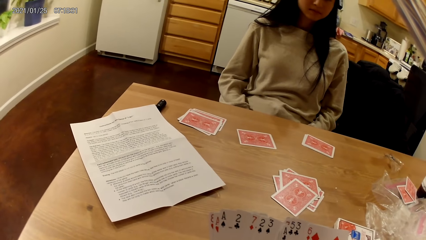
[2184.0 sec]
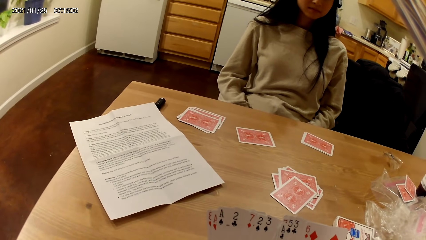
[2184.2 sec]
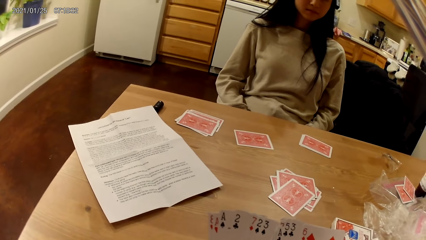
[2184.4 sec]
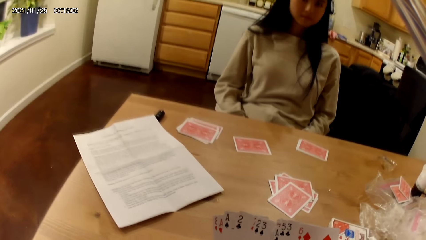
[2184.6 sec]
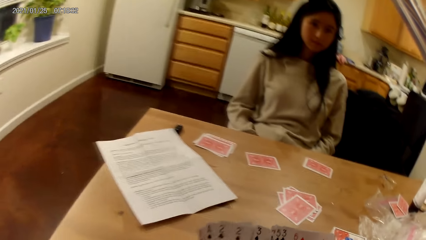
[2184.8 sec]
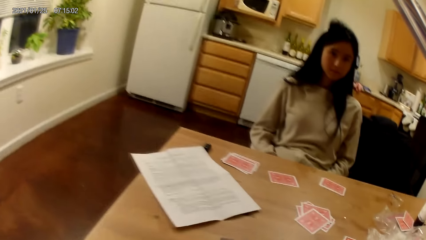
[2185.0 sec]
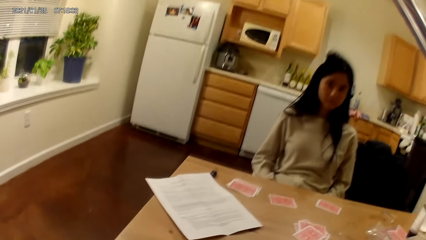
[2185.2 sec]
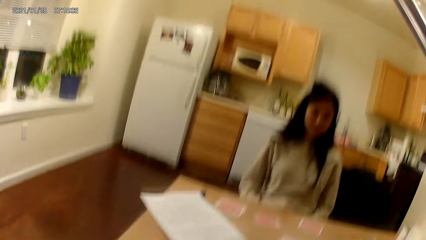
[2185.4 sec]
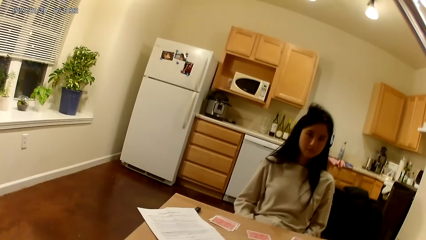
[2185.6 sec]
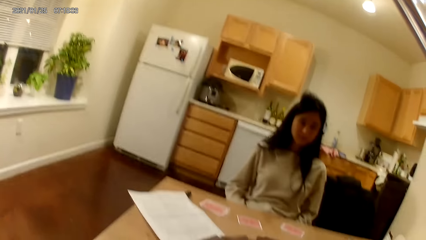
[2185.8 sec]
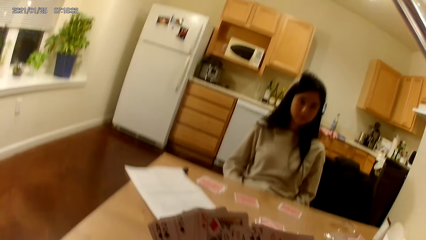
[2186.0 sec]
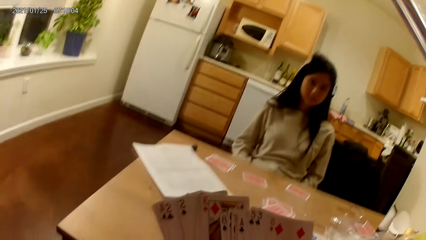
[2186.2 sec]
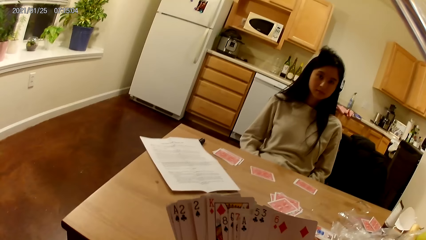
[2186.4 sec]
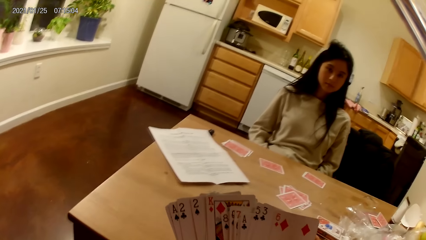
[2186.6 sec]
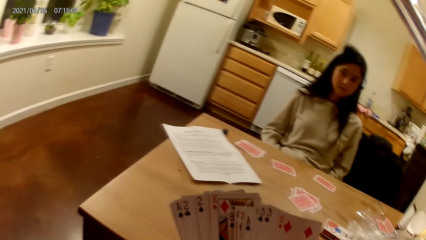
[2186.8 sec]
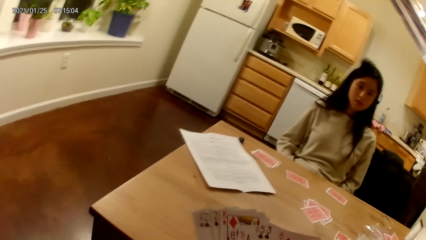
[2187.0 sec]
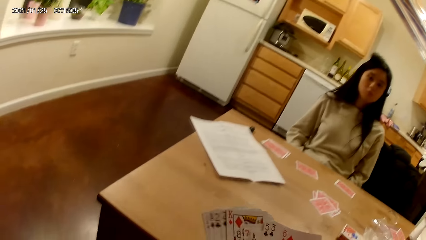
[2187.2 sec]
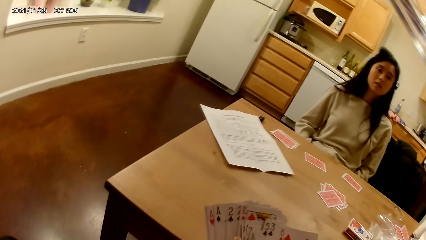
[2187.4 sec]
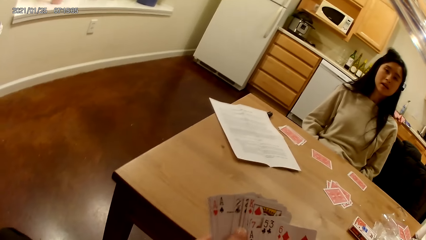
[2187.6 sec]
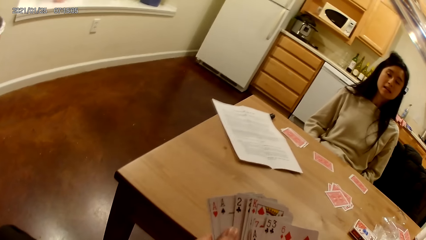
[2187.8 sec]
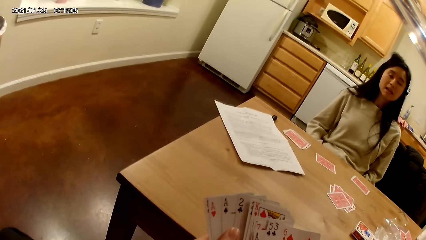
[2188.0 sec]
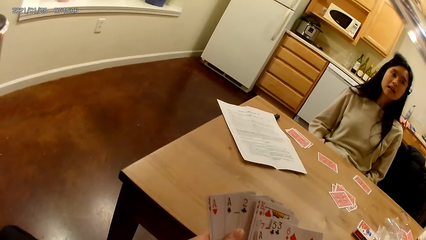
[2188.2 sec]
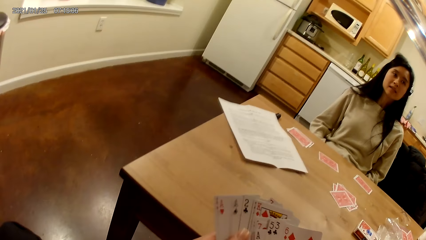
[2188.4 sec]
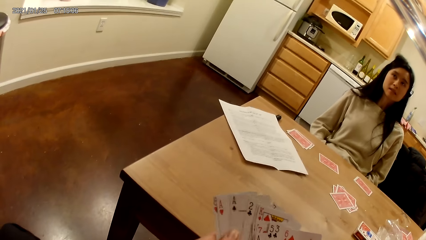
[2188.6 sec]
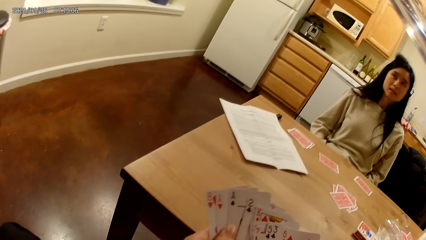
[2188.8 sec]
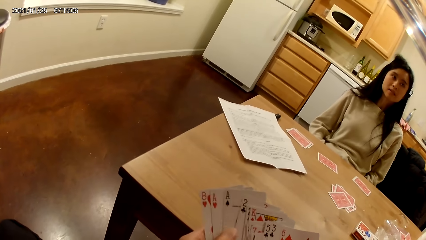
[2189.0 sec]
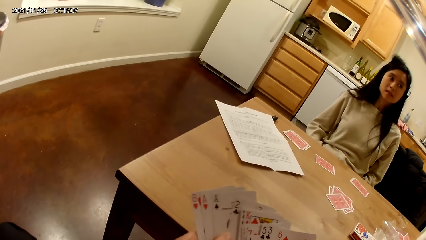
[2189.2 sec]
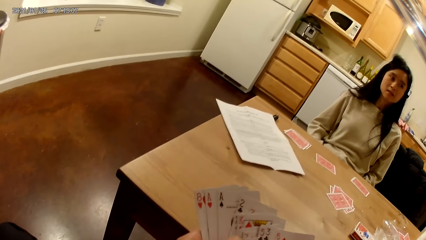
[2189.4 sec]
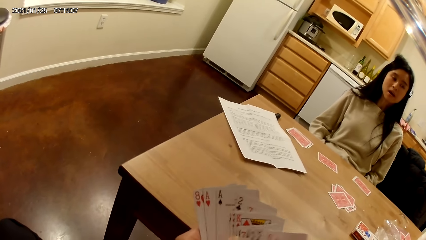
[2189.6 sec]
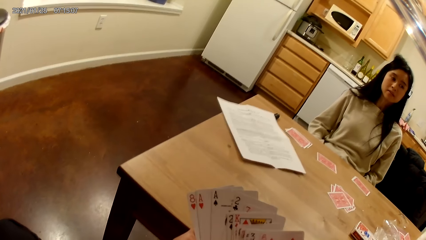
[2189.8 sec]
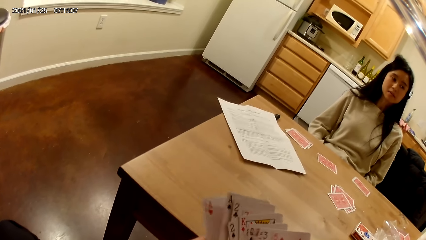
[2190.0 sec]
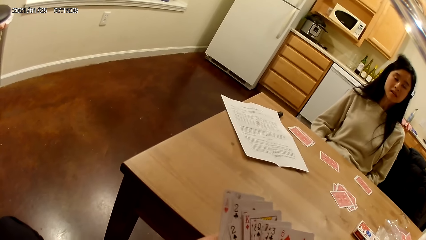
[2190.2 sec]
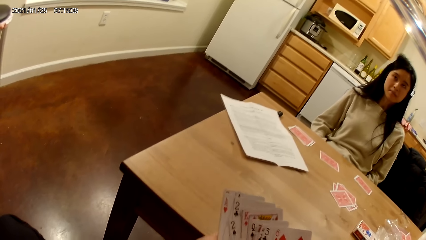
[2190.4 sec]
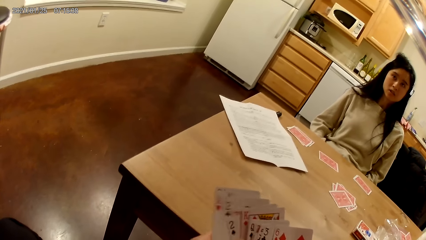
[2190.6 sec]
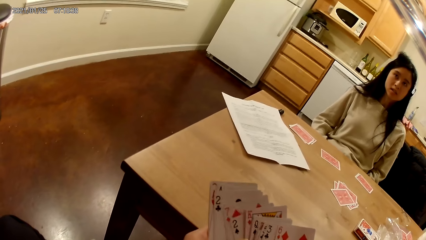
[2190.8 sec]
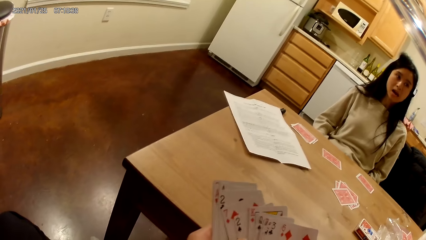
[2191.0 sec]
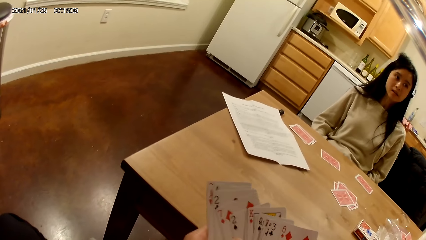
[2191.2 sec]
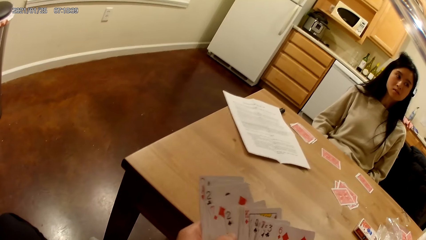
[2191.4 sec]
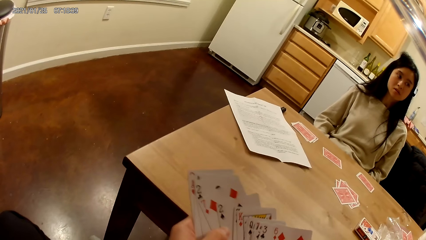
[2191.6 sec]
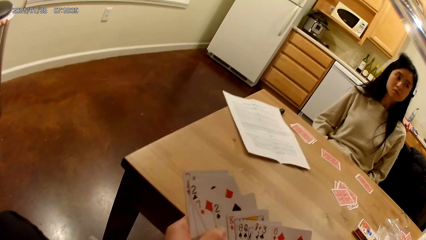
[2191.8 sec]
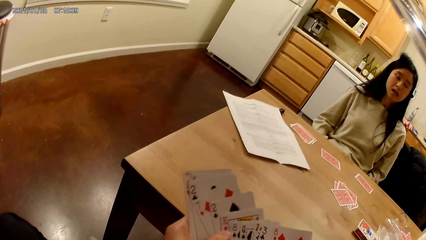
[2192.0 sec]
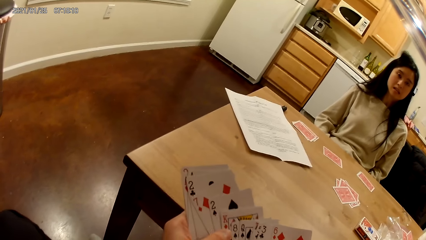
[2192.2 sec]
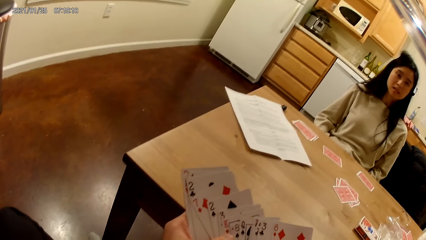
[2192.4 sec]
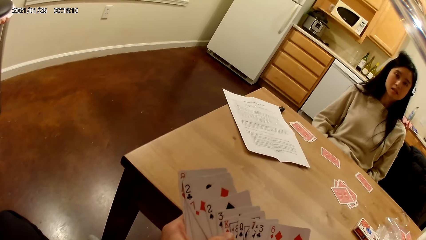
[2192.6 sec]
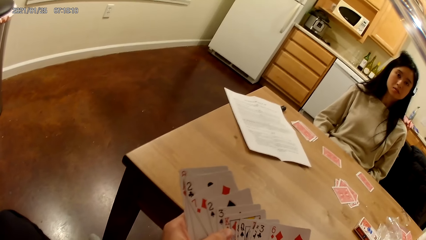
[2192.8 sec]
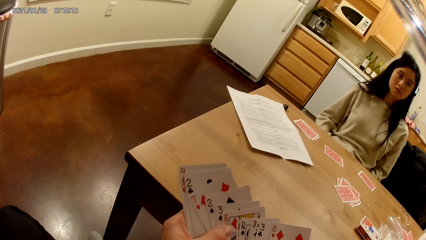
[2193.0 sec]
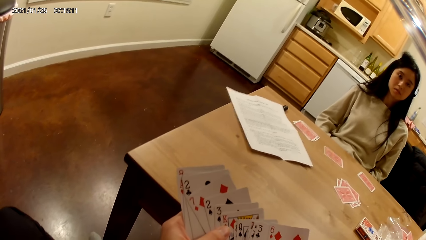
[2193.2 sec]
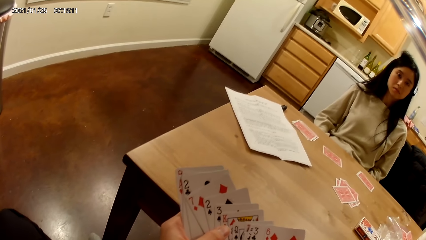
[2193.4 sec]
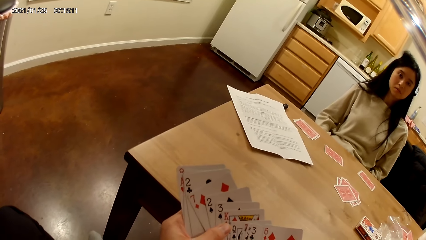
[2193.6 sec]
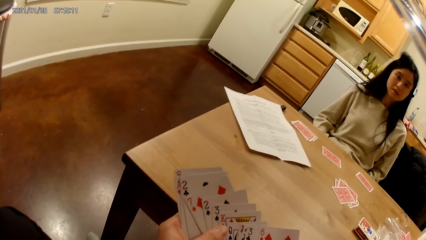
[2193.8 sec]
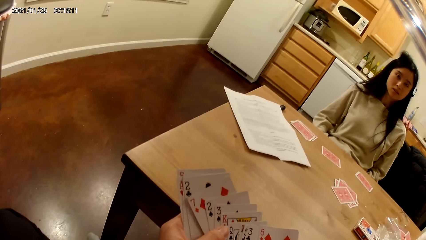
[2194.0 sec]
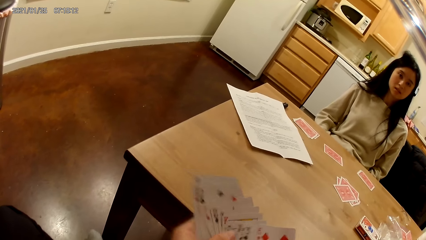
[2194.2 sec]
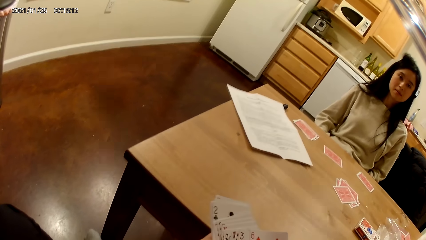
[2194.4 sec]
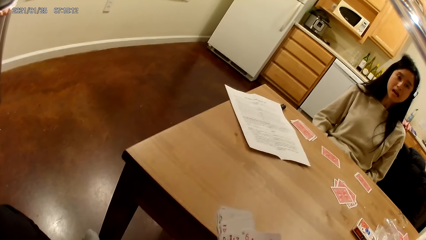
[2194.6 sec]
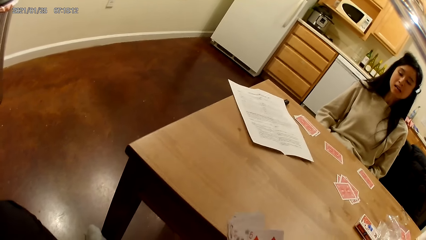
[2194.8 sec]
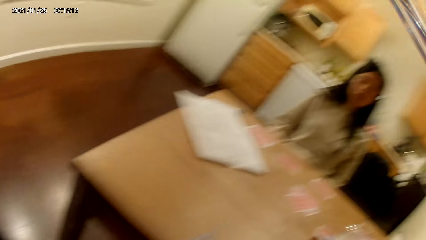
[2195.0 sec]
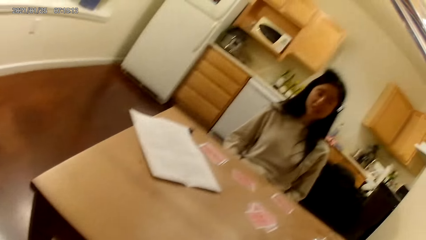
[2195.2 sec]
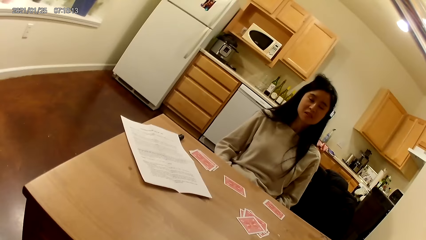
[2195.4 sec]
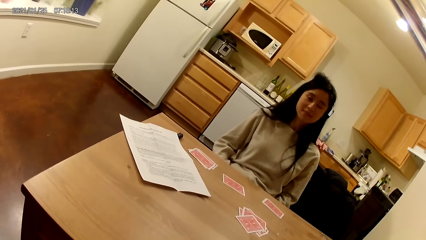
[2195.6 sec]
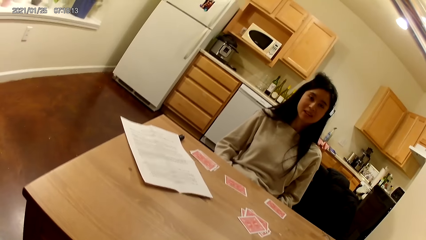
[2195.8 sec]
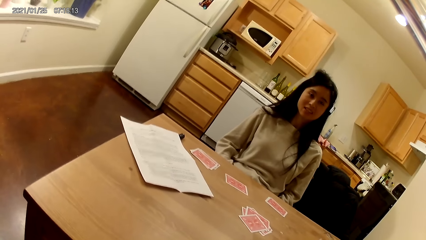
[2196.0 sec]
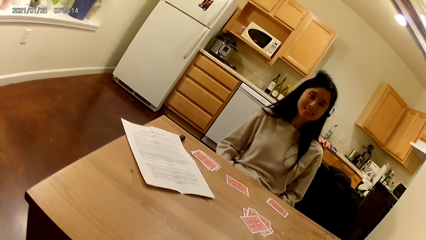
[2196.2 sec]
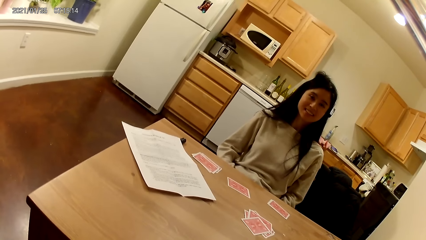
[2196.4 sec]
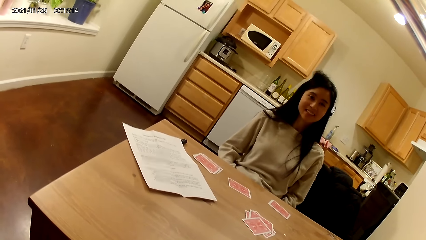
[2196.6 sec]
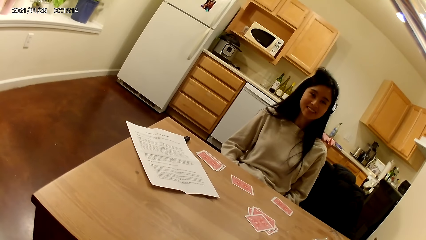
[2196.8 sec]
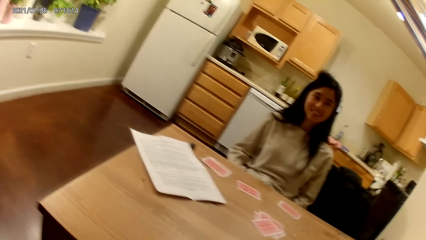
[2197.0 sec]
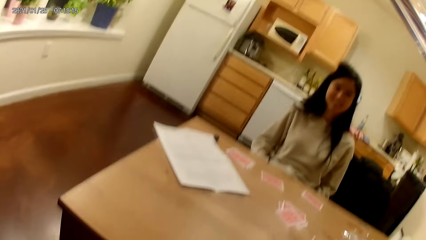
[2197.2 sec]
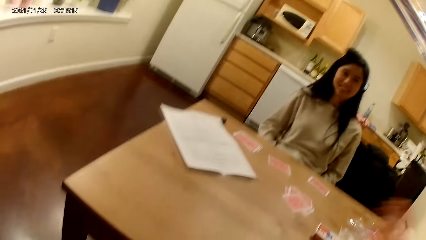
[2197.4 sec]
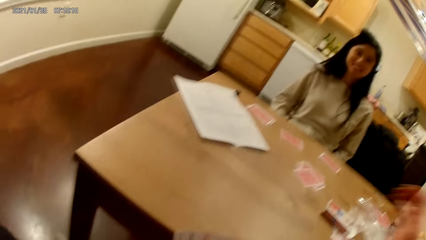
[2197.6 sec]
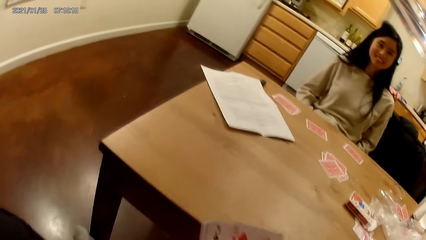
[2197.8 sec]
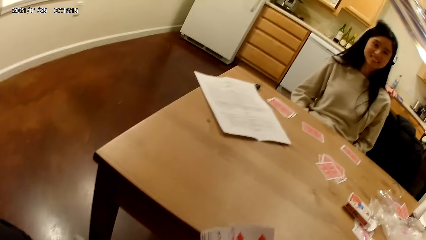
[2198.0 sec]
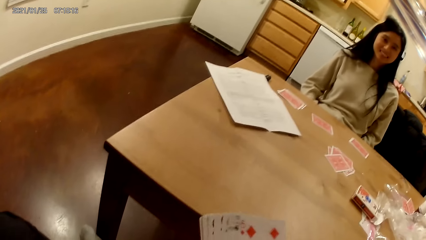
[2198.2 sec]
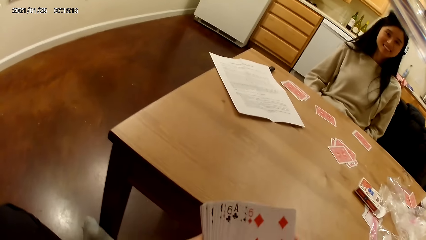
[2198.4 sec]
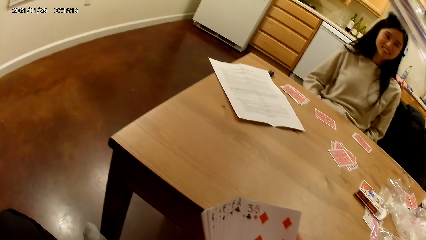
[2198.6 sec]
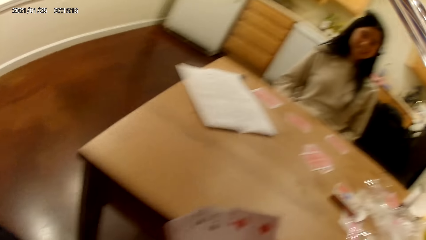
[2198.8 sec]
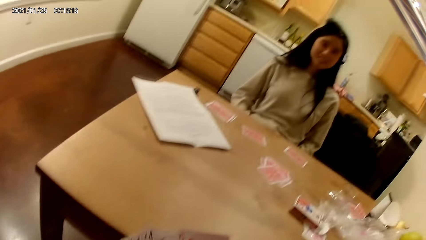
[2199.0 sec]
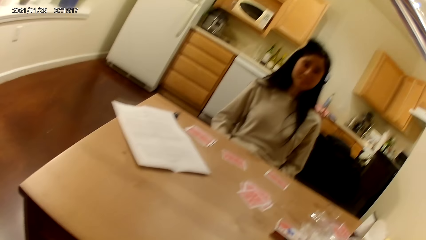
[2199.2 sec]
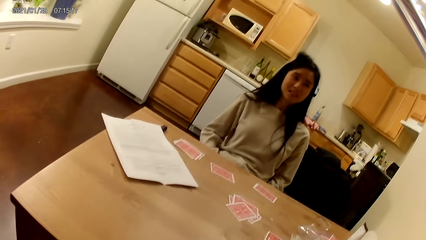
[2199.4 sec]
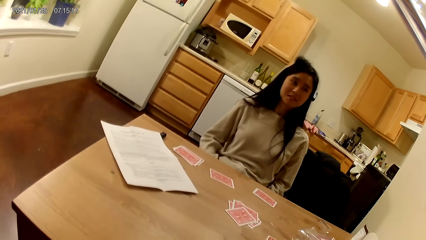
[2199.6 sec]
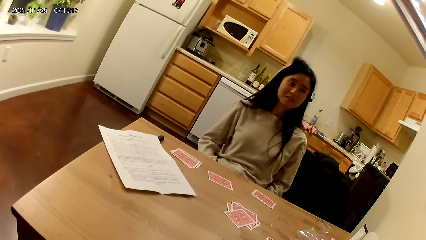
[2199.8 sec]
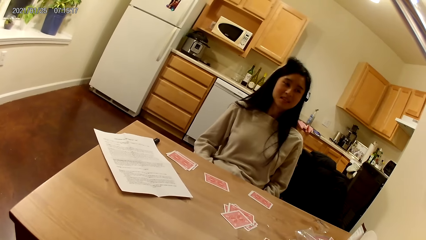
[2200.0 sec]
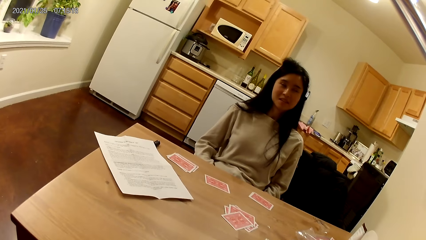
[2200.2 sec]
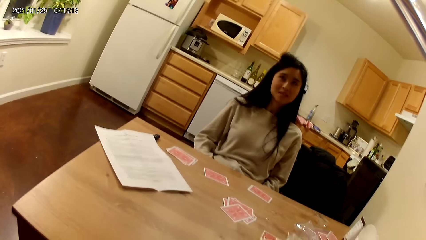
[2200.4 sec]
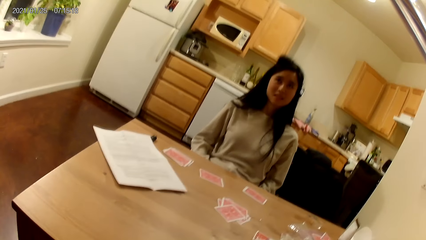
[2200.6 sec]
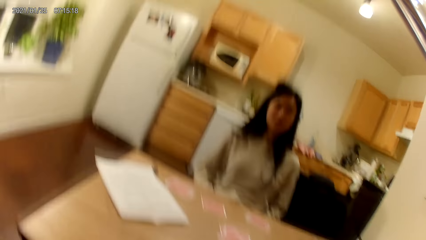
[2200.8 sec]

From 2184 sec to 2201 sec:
The camera wearer looks at the floor. They hold playing cards with hands. They look at a woman. They move a hand. They hold the playing cards with hands.
